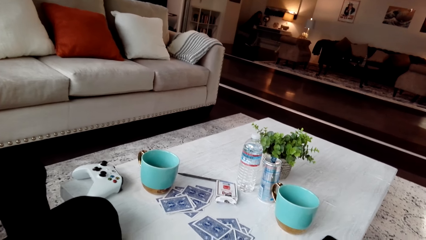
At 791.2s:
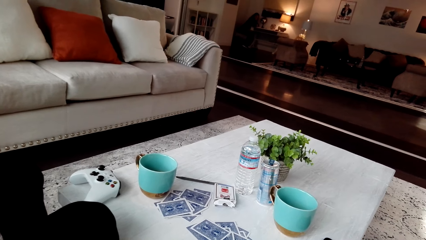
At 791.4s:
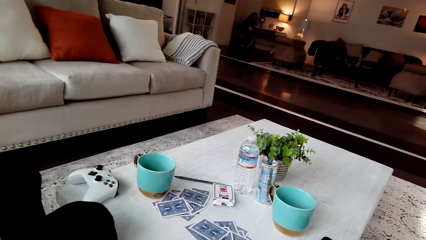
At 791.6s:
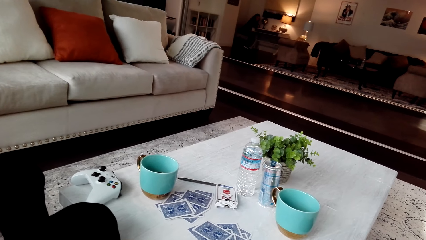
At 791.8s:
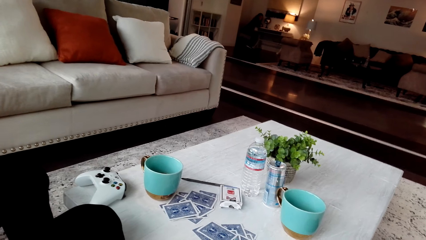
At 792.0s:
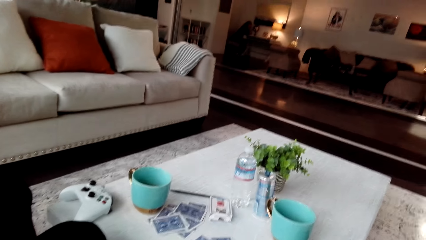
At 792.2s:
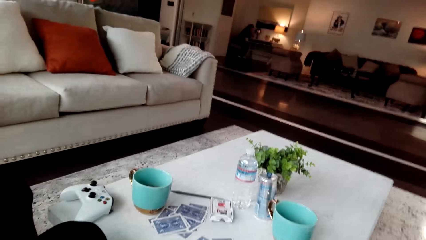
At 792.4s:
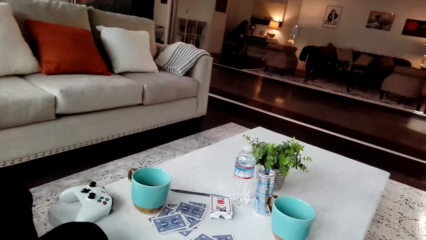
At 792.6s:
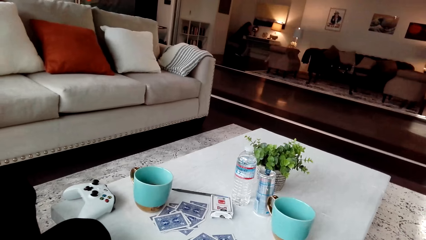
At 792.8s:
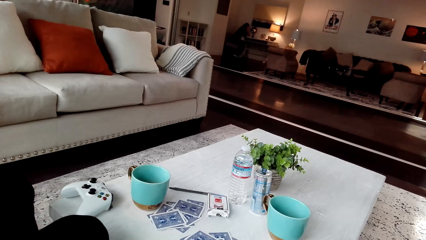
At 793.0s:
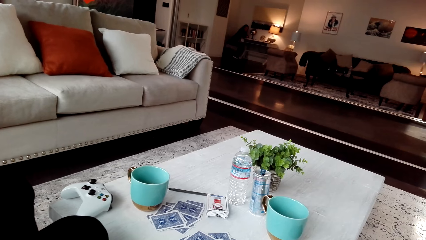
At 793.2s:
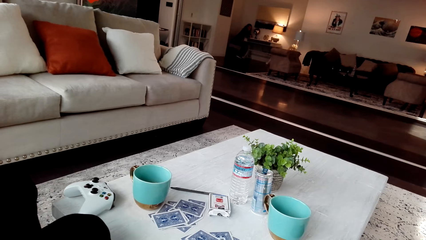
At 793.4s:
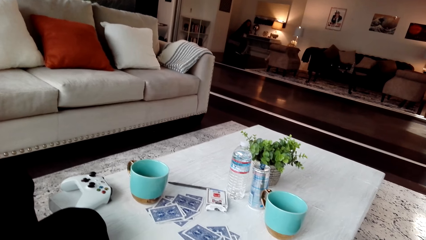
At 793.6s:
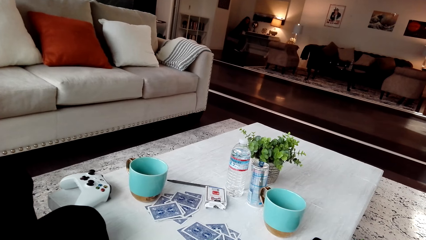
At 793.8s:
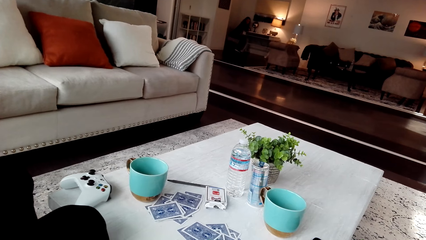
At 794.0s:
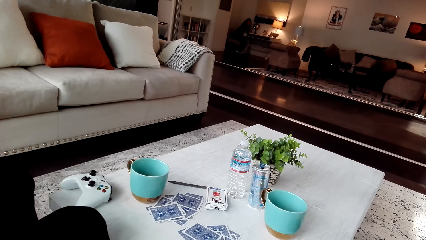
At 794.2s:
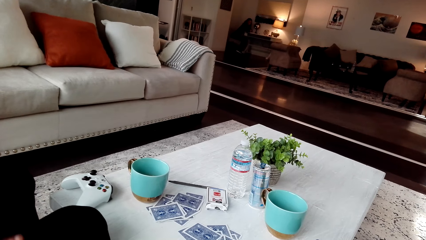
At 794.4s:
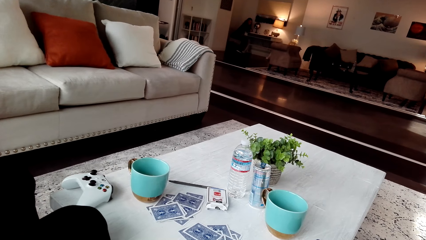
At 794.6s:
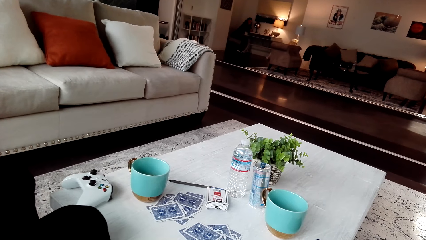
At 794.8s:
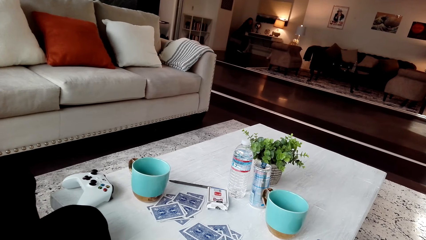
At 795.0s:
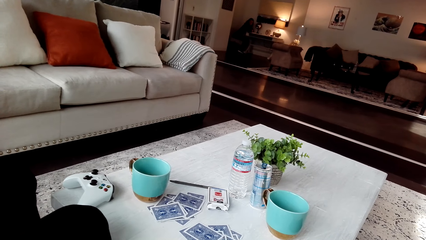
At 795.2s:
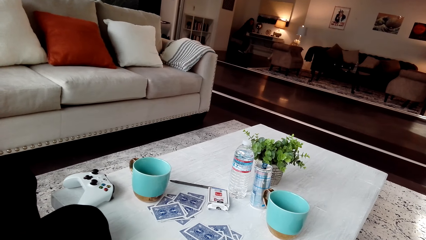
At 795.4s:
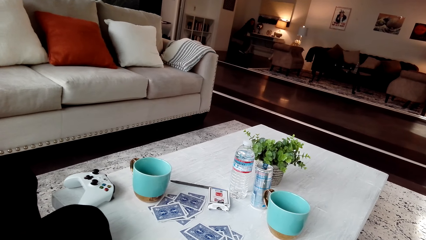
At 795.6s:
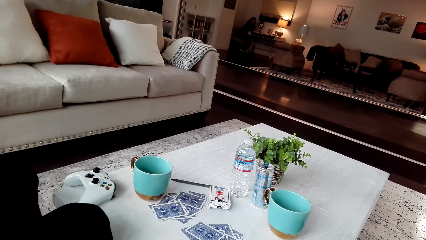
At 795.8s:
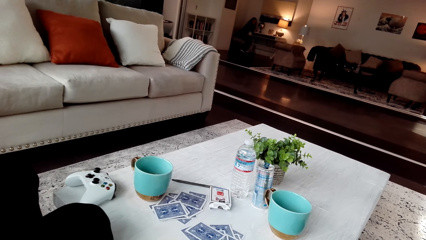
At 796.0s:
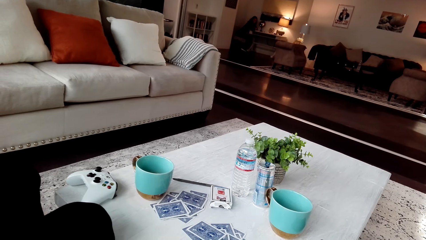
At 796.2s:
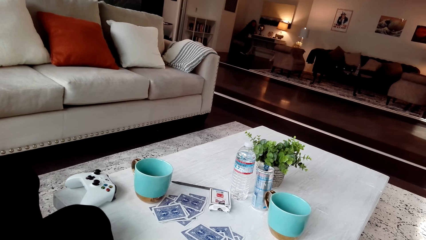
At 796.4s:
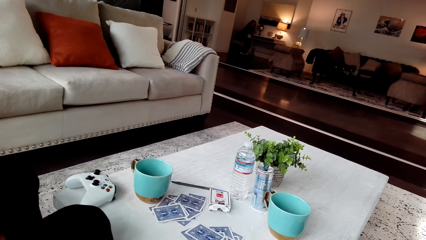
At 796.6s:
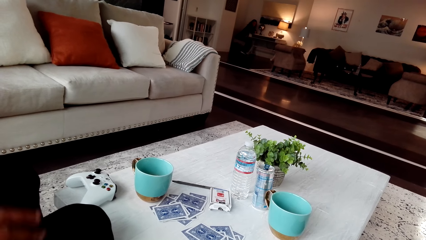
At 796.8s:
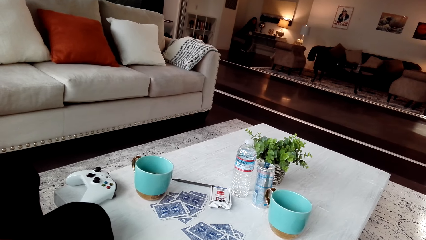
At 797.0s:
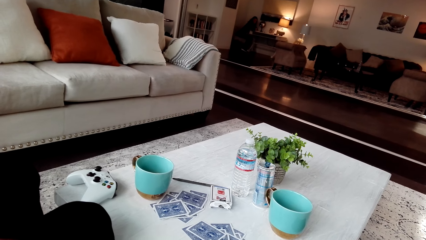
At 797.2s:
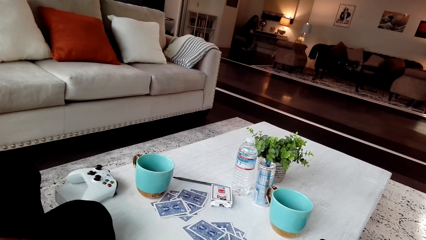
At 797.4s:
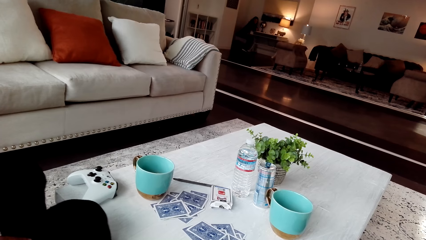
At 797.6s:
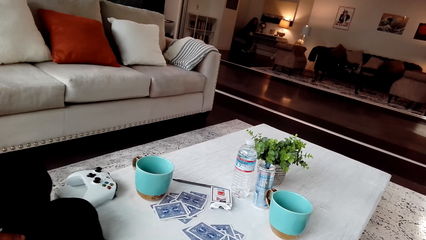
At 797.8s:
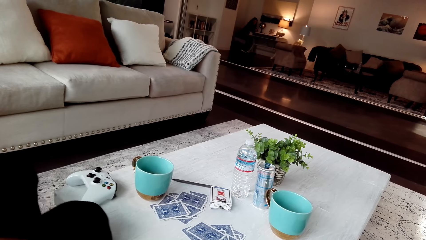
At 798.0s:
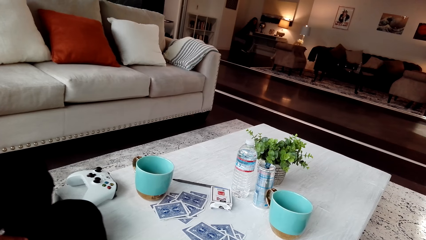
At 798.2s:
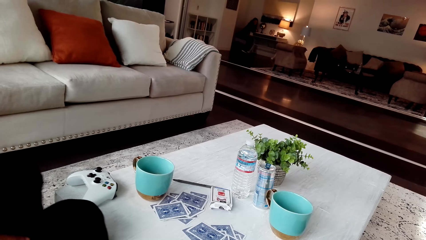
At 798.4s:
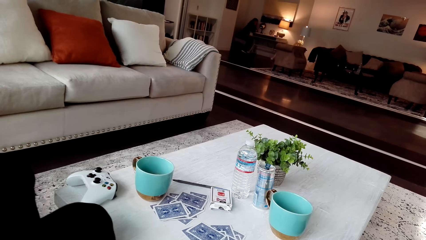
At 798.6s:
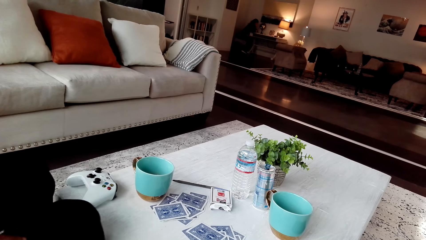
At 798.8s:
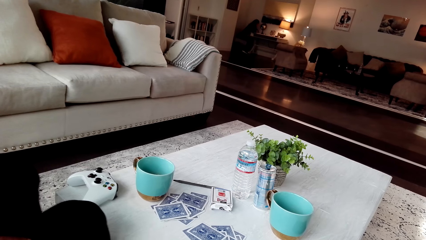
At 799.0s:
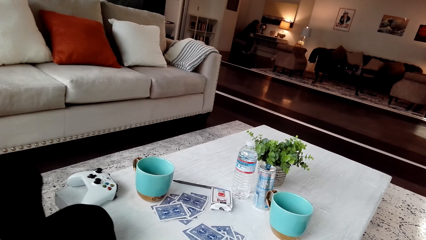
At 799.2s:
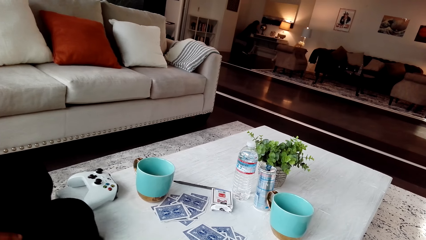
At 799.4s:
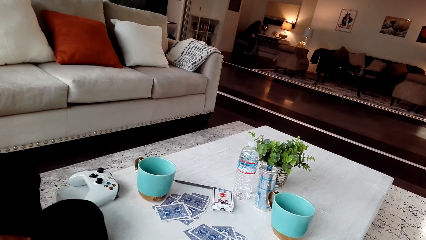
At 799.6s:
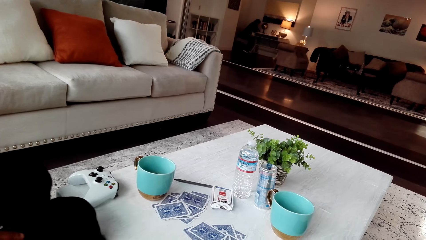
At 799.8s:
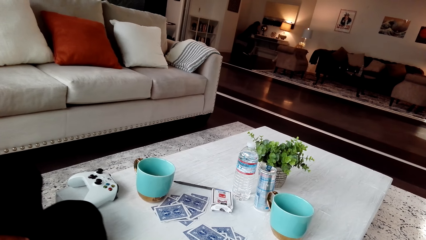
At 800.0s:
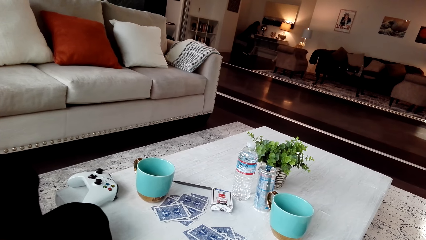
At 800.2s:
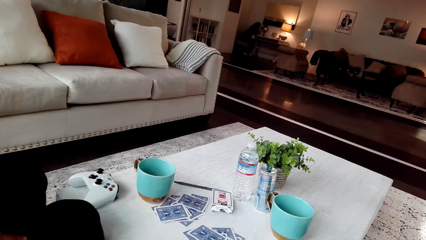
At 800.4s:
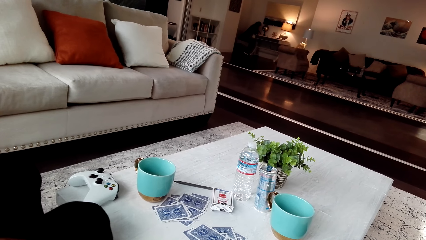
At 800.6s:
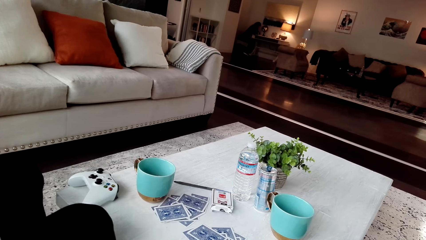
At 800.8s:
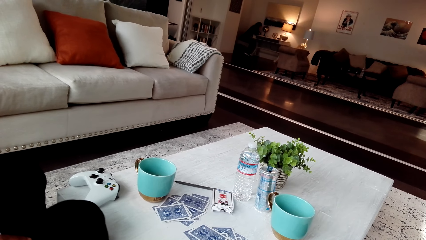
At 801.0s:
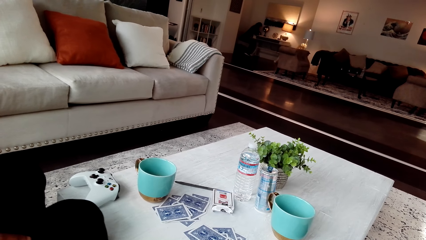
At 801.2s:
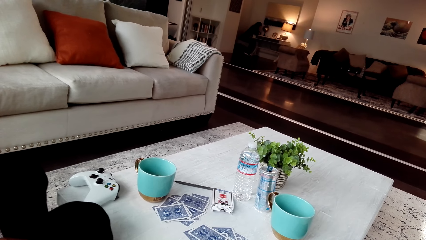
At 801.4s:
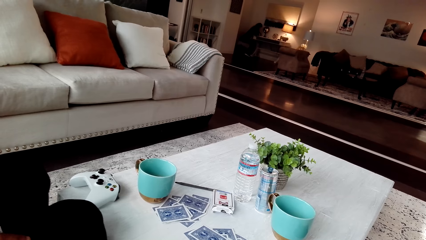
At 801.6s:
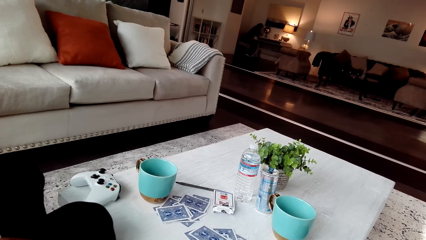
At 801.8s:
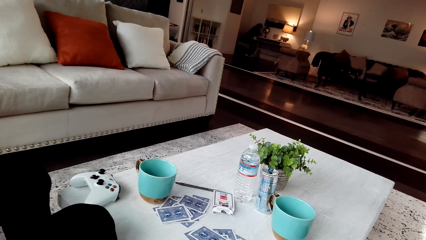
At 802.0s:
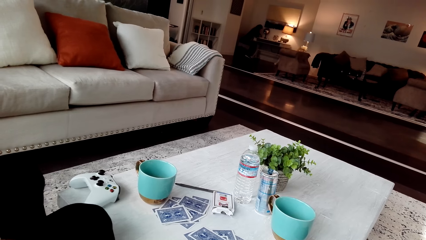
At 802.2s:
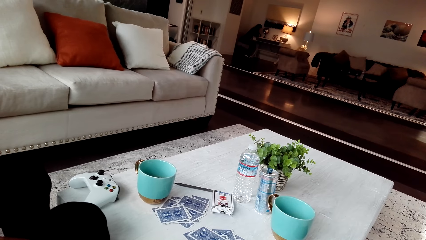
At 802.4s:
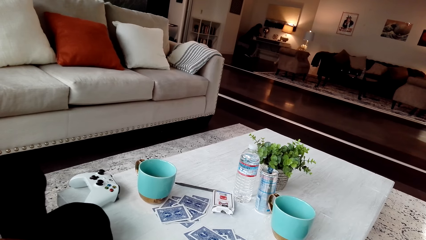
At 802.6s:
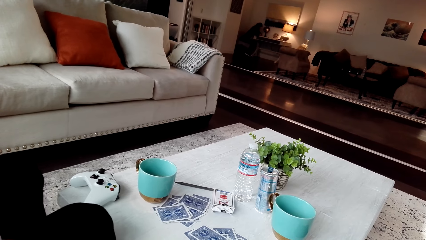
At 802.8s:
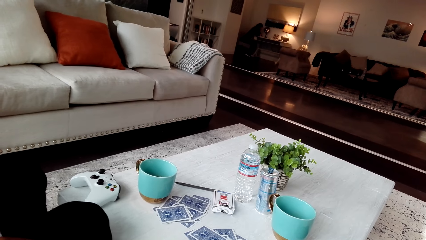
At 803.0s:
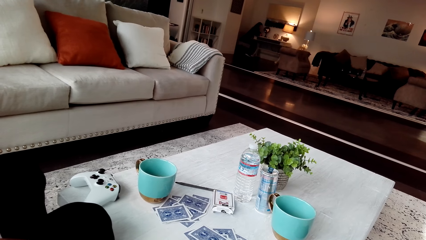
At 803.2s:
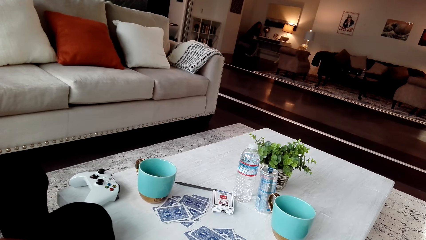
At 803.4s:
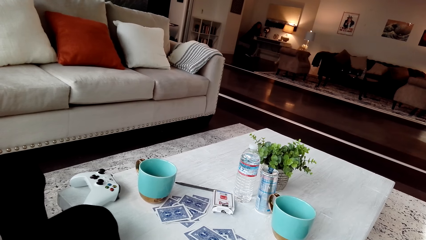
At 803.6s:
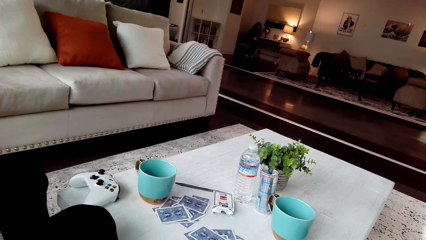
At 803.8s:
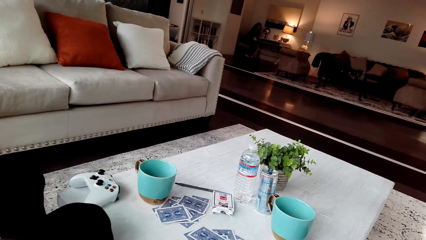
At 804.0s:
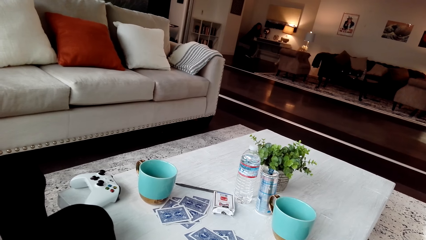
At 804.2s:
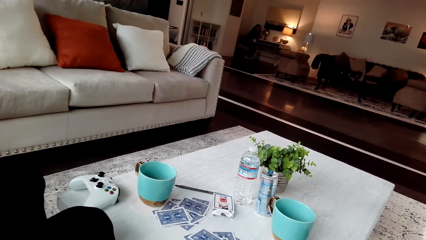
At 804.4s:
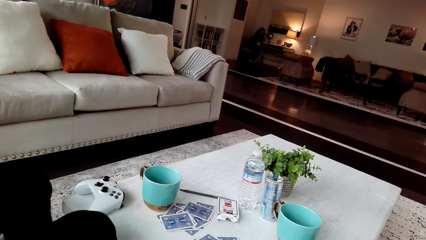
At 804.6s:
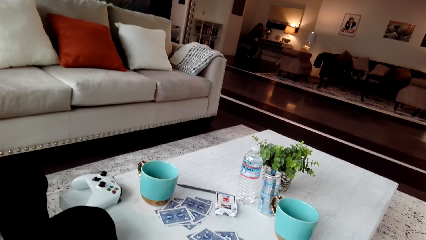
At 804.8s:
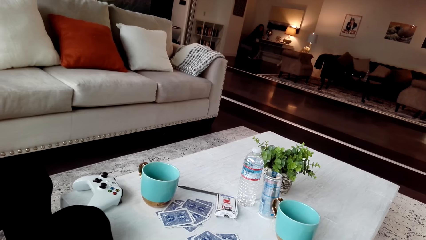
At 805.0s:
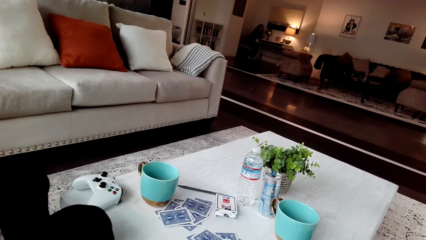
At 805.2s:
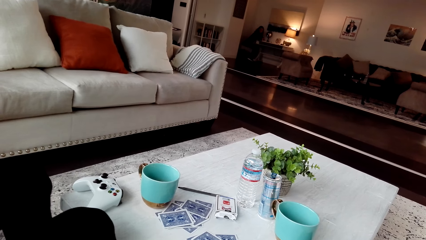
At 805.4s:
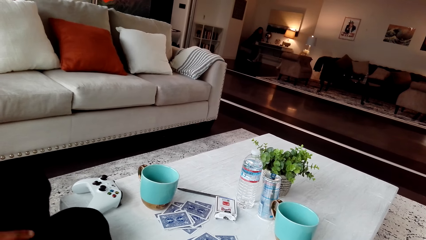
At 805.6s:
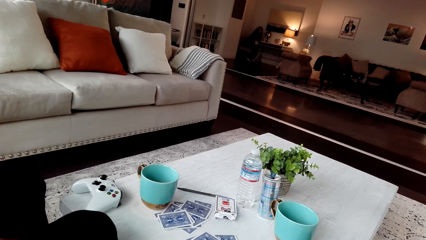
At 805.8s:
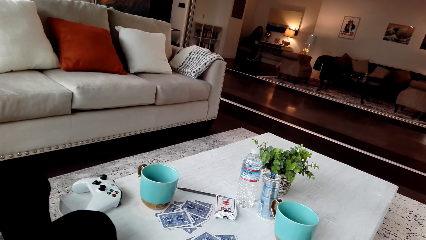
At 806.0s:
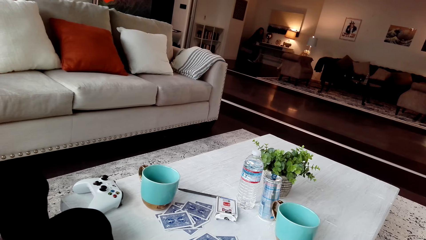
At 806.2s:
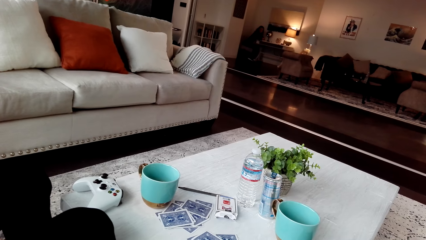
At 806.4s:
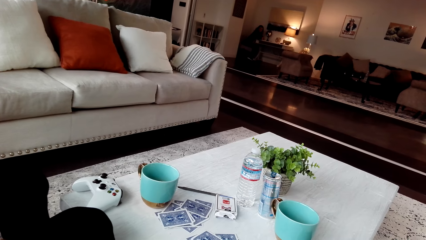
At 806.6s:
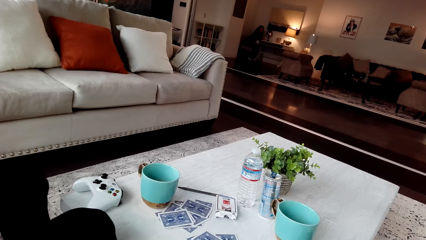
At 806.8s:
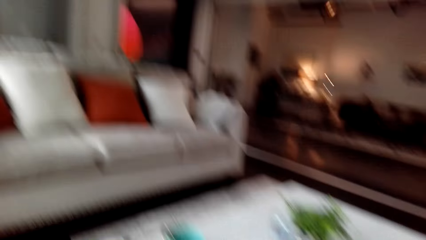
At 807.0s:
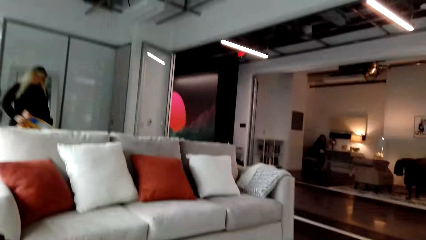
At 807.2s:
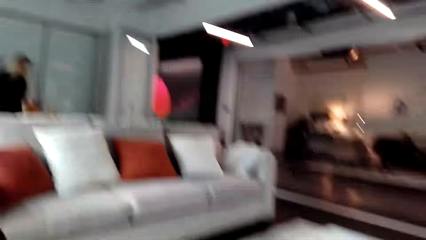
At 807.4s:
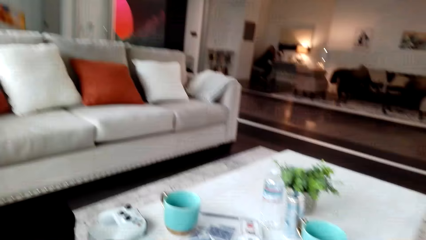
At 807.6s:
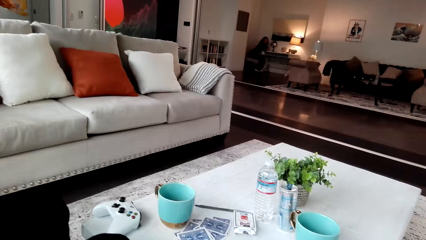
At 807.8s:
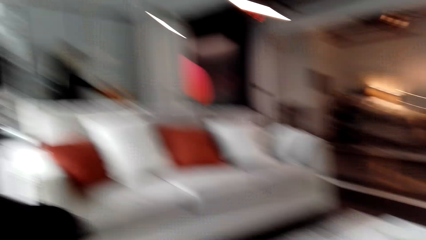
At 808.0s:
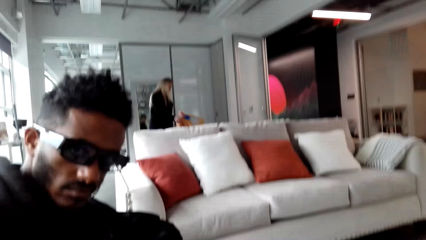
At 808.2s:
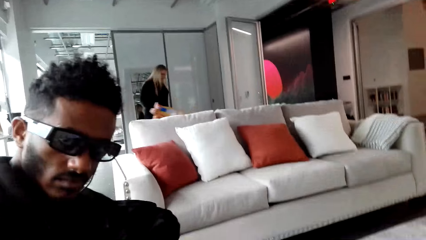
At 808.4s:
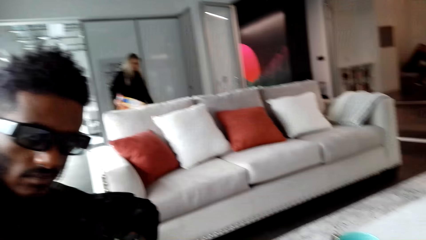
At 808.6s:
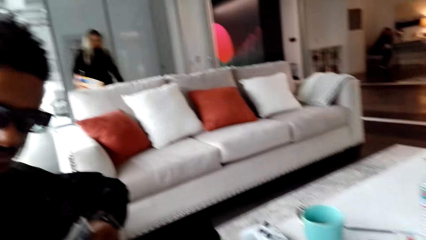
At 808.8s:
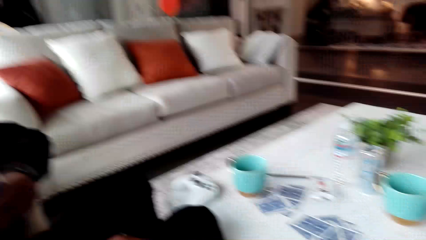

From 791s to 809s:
A man moves his body.
